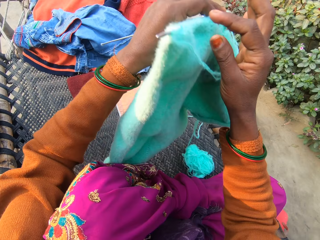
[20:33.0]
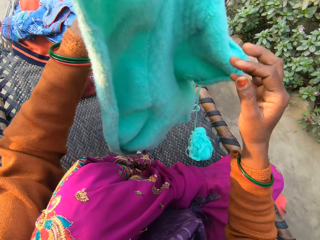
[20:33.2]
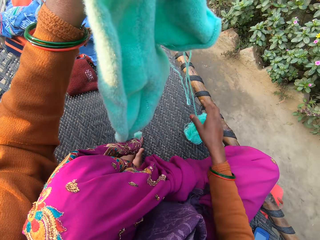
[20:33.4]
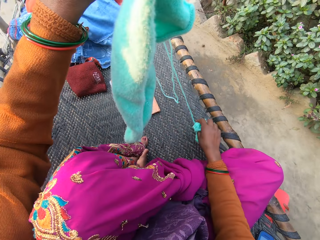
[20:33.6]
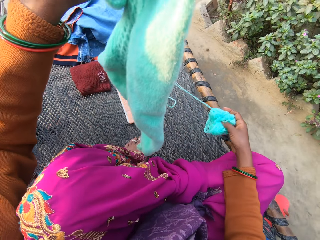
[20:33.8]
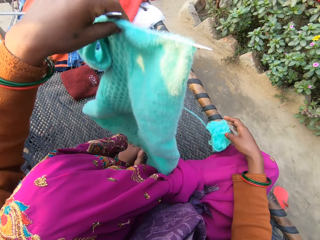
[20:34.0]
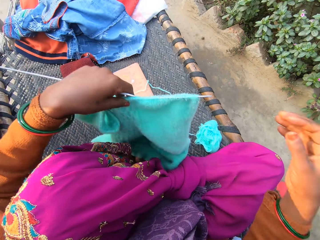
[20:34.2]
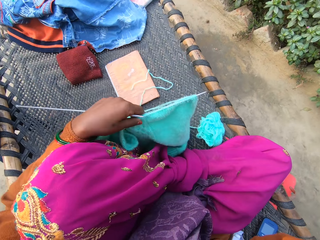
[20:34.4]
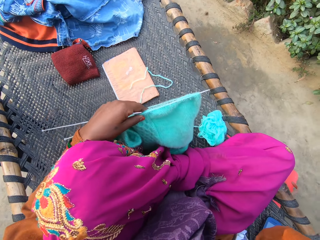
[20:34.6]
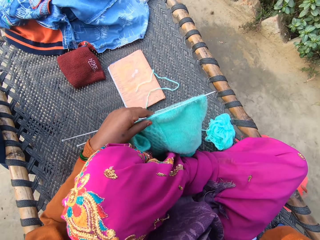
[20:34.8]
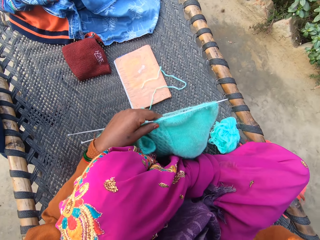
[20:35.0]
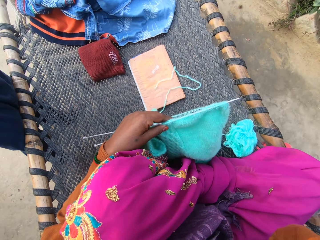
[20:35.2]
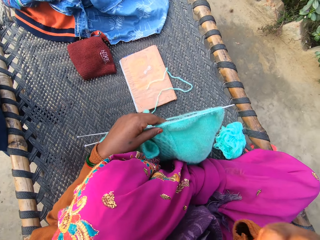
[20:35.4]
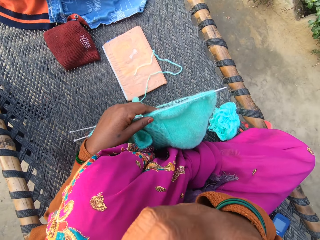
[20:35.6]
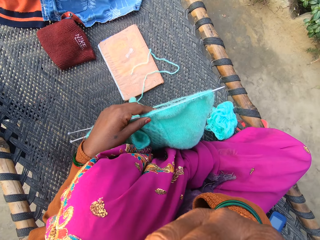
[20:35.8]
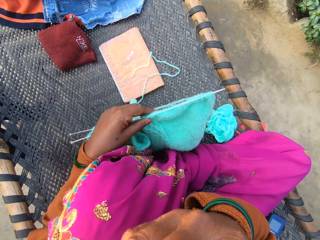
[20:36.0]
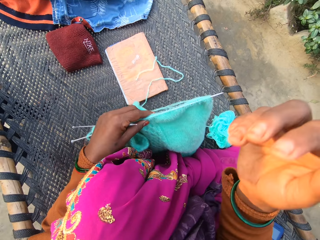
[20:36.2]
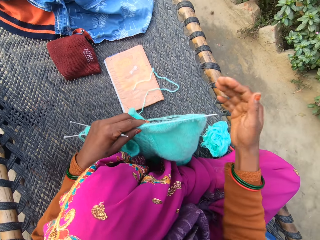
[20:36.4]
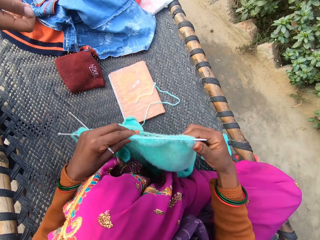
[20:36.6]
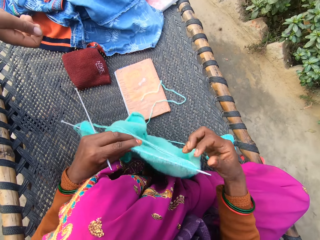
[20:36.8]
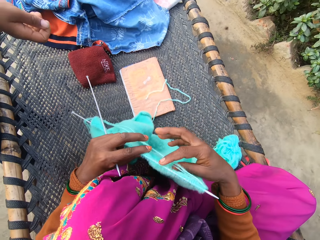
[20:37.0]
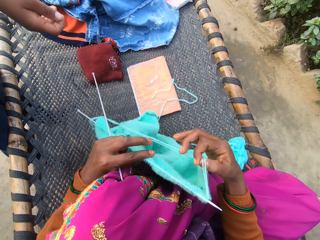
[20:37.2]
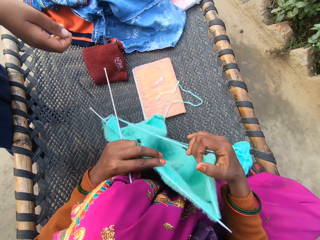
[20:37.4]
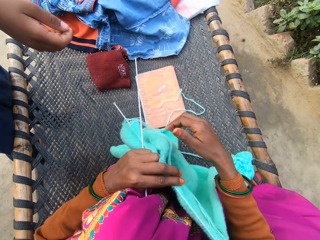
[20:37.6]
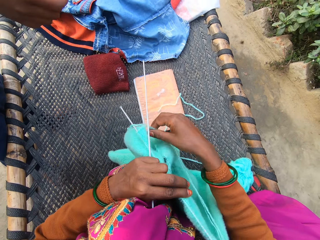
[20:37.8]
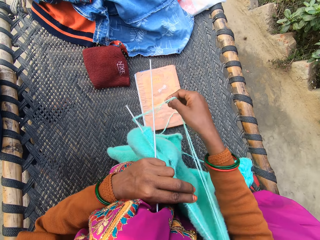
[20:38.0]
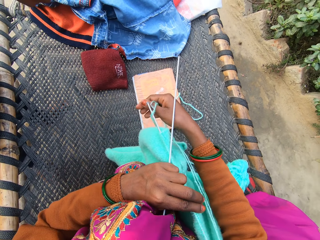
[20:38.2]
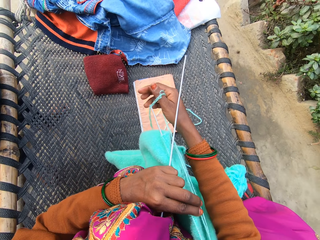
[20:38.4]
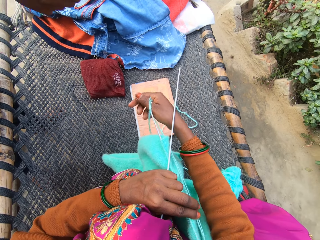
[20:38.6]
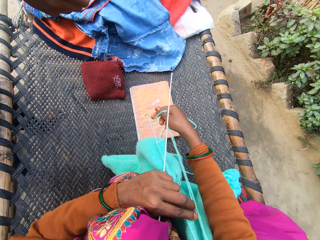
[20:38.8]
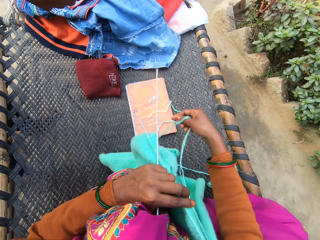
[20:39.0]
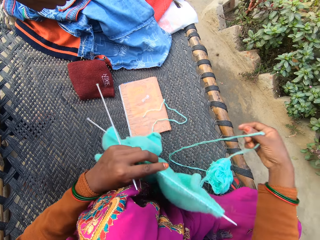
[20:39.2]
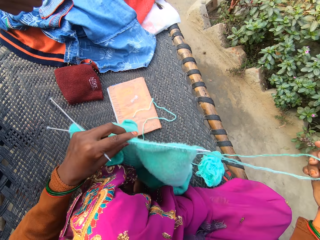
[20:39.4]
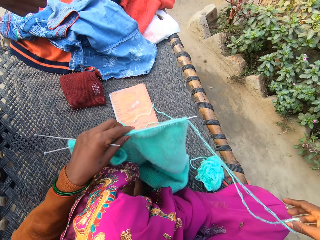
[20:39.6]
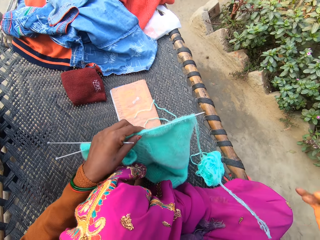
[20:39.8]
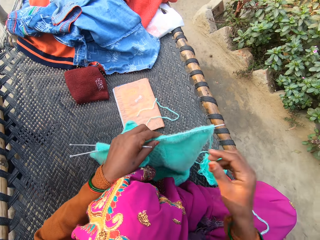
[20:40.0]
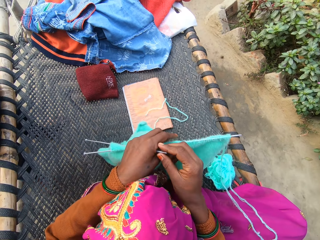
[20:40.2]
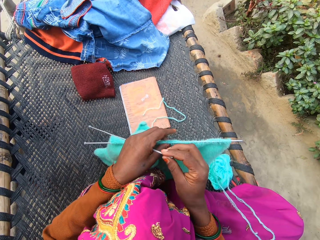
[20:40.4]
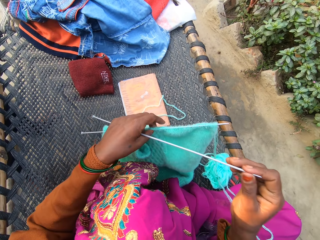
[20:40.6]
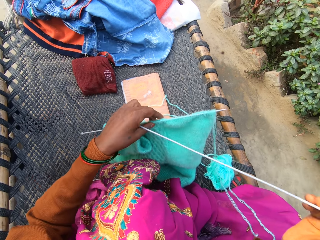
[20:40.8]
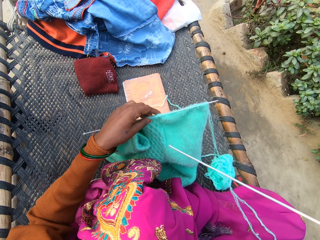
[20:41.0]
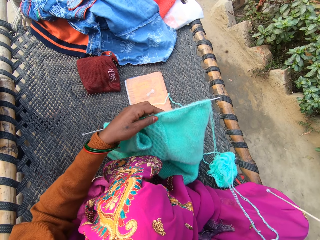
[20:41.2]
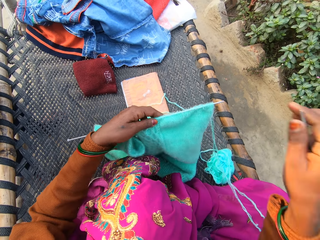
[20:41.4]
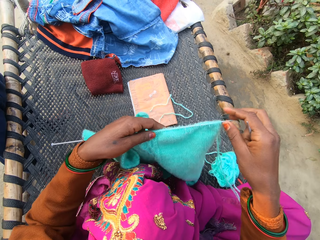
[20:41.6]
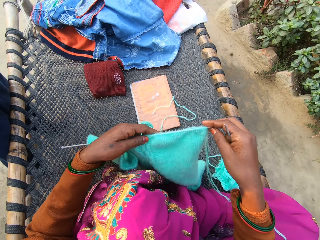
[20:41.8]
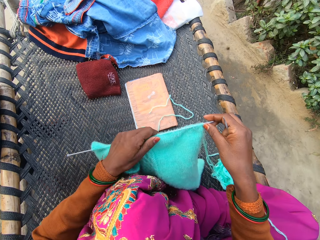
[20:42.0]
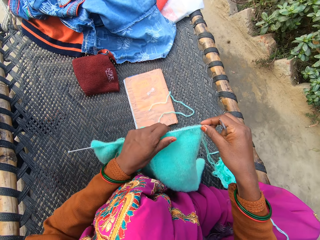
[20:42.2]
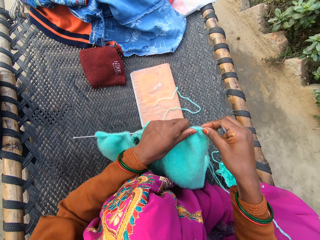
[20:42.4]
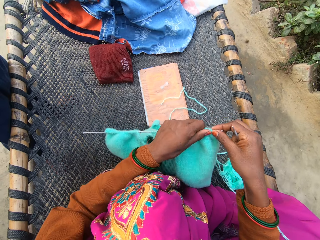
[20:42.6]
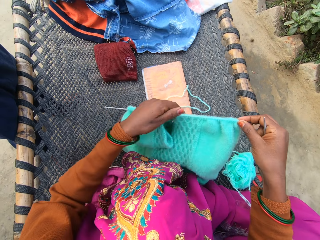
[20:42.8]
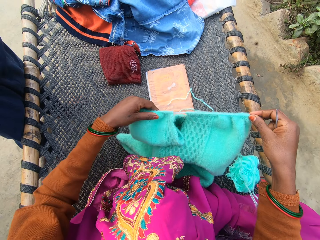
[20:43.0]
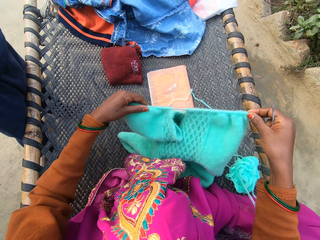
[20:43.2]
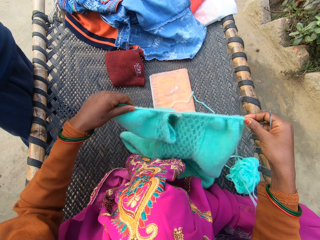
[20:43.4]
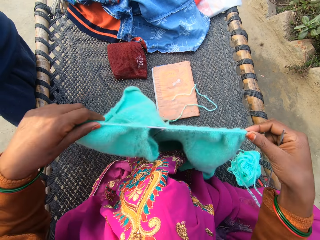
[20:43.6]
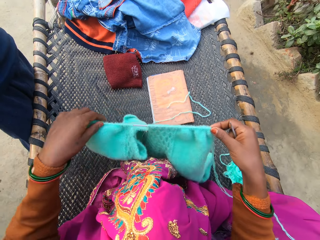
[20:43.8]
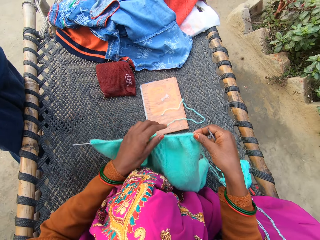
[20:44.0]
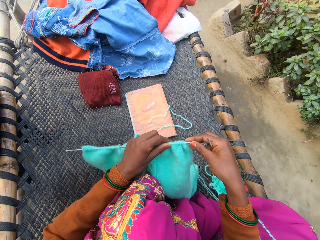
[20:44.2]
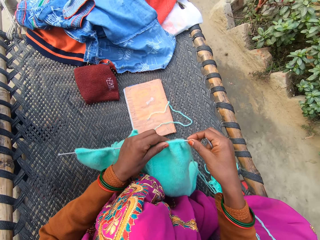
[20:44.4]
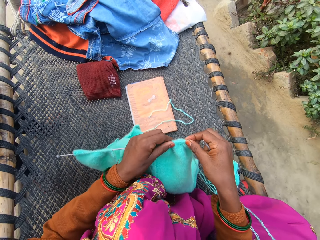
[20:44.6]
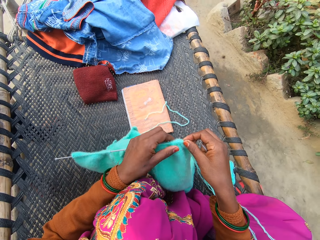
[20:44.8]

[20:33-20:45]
The camera wearer turns the yarn on the rattan mat with both of her hands. She picks up the ball of yarn from the rattan mat with her right hand and drops the ball of yarn on the rattan mat with her right hand. She touches her face with her right hand on the rattan mat. She moves the hand. She takes off the thread of yarn from the knitting needle with her right hand on the rattan mat. The person stretches the hand. The camera wearer moves the thread. She takes the needle from her left hand with her right hand on the rattan mat. She adjusts the yarn on the knitting needle with her left hand on the rattan mat. She moves the fabric.

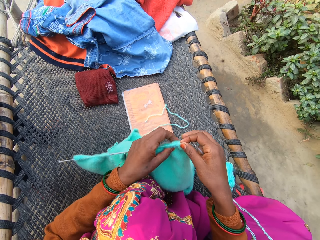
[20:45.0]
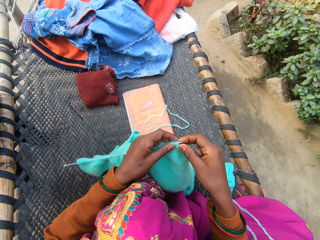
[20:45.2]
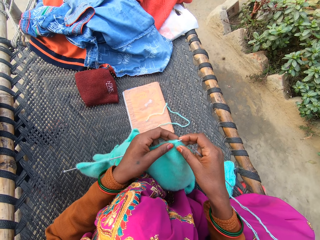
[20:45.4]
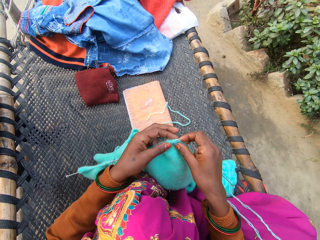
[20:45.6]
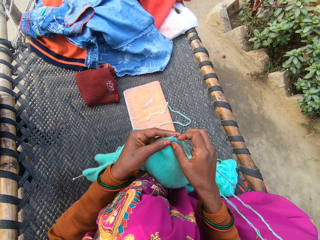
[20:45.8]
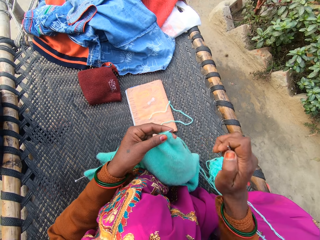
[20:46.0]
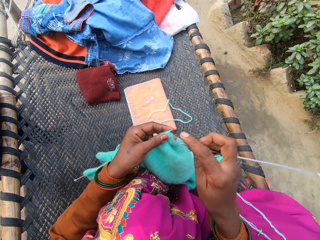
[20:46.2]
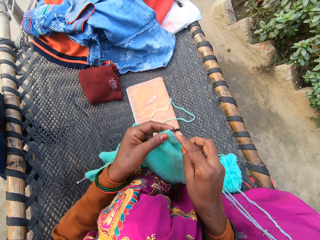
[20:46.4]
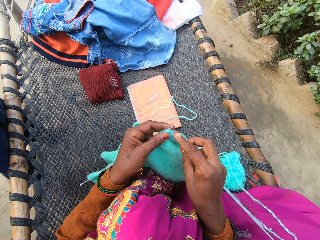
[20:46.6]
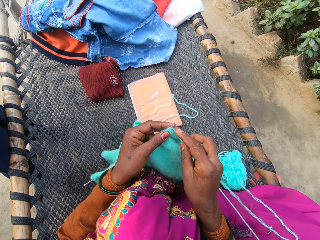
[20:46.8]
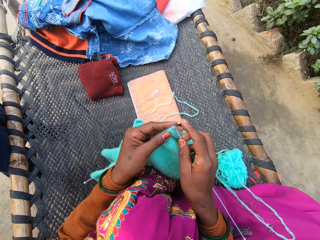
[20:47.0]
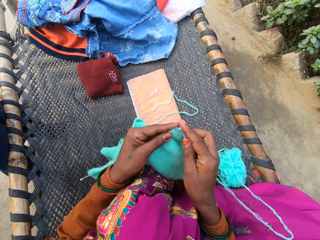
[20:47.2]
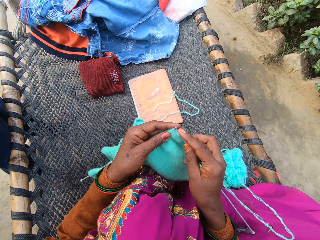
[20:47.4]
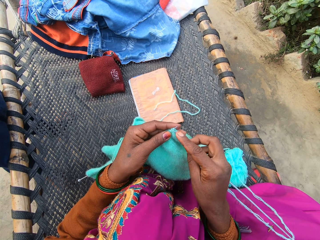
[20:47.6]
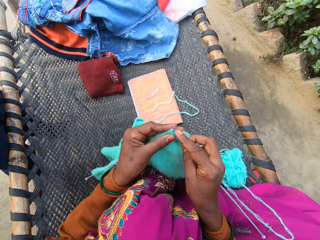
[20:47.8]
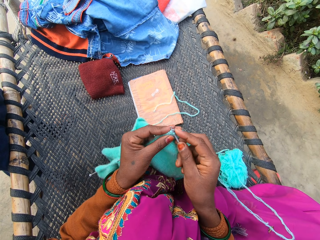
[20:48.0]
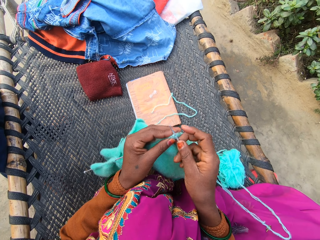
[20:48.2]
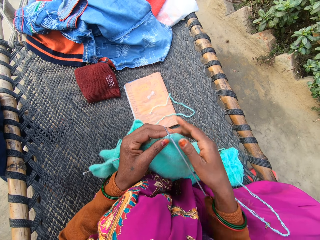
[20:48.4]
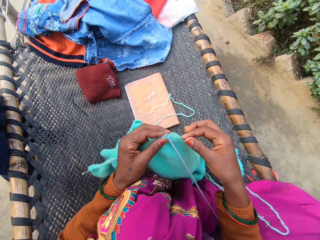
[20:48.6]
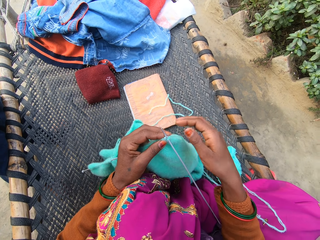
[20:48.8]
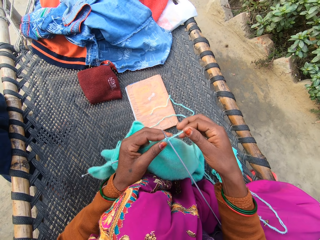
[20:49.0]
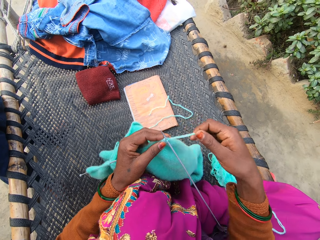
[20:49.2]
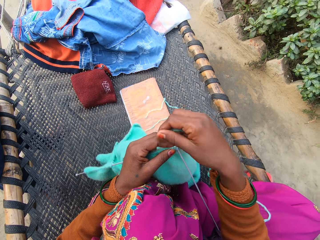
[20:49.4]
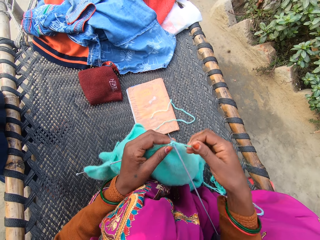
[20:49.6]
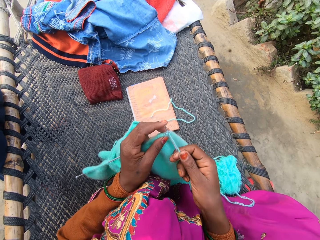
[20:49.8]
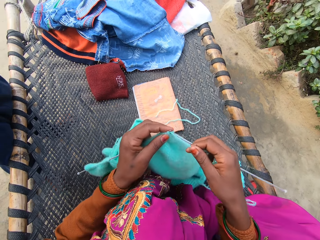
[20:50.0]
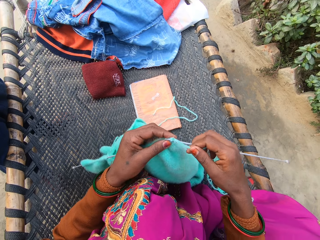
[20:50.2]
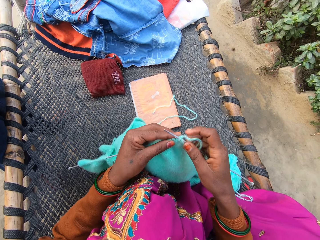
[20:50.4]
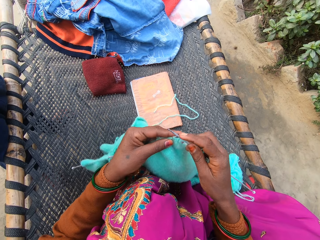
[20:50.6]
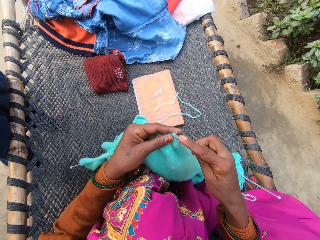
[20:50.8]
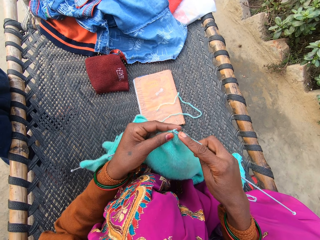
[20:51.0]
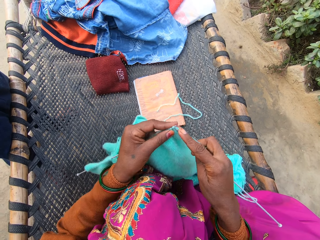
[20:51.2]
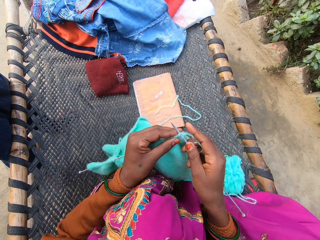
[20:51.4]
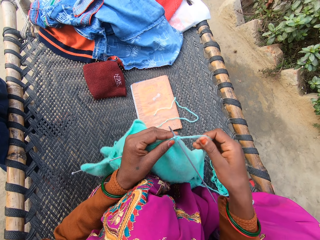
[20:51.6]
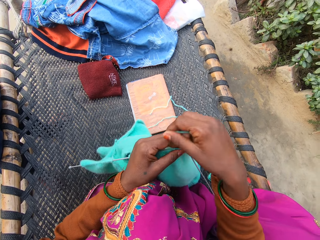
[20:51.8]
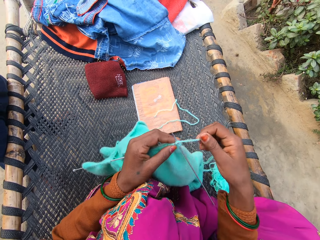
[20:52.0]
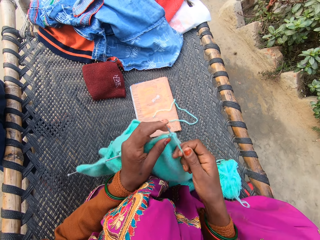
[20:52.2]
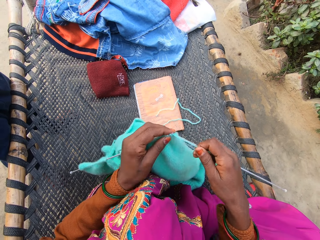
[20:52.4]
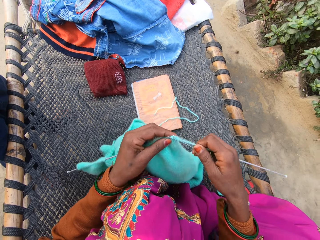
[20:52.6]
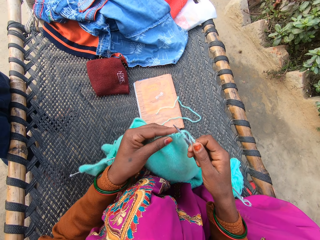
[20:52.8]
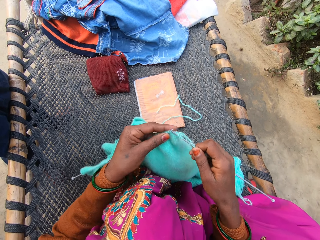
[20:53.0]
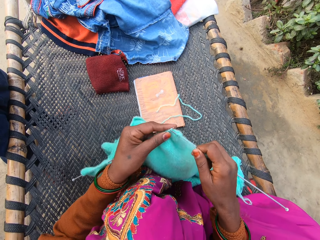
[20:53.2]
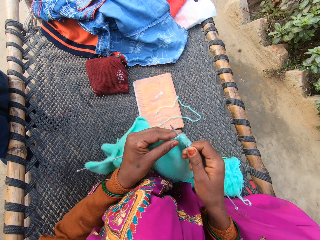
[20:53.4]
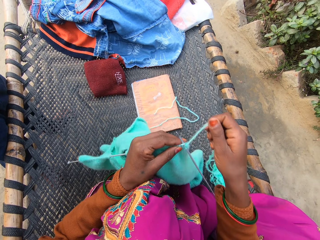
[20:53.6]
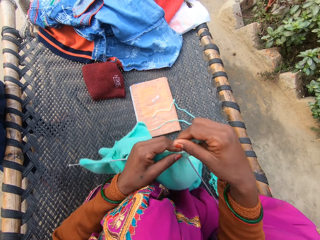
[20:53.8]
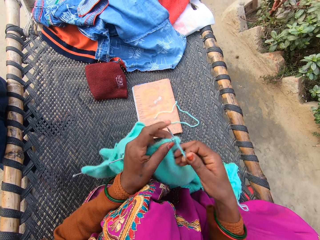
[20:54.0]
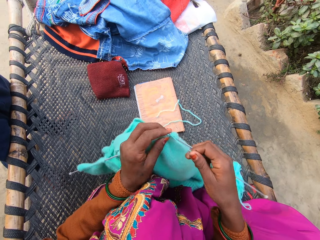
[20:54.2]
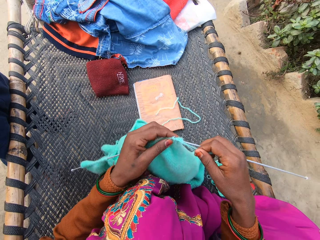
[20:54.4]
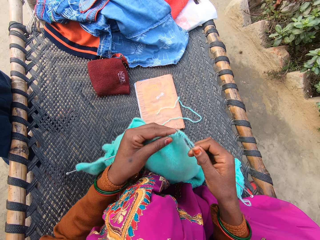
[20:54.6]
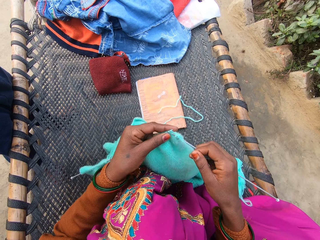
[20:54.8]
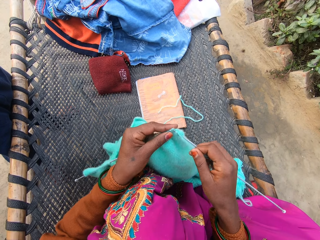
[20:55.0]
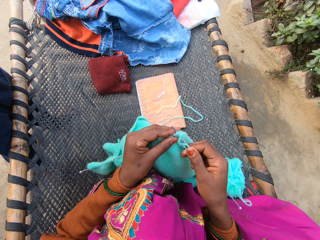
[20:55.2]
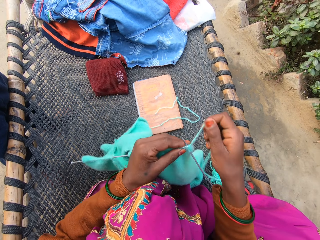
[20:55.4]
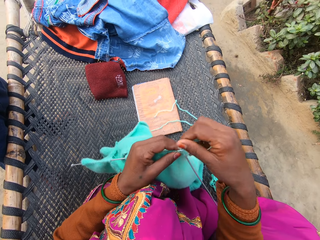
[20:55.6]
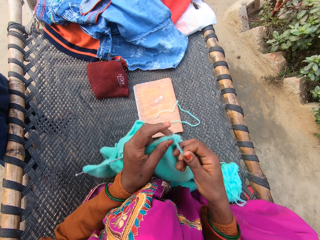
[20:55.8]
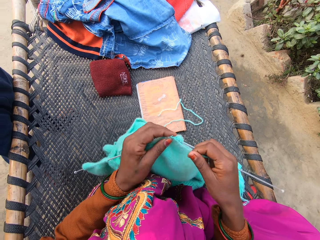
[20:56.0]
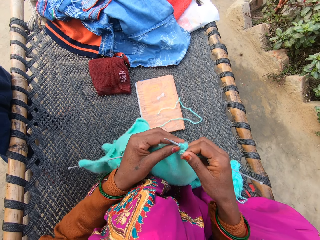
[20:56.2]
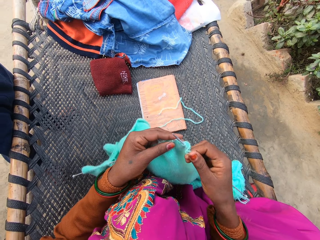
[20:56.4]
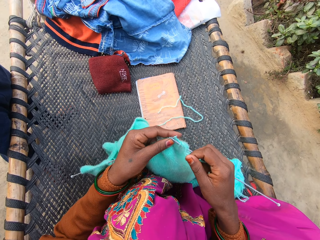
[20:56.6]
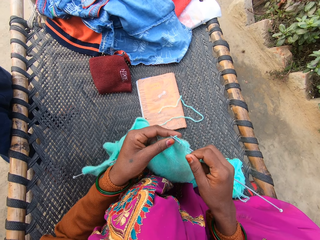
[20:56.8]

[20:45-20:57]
The camera wearer moves the hand. She knits the yarn with knitting needles in both of her hands on the rattan mat. She moves the thread. She weaves the fabric. She moves the thread. She weaves the fabric.
